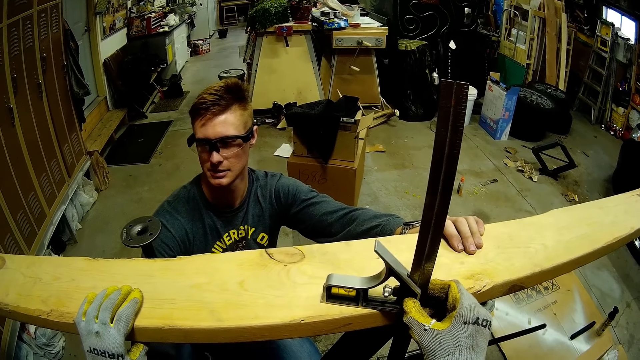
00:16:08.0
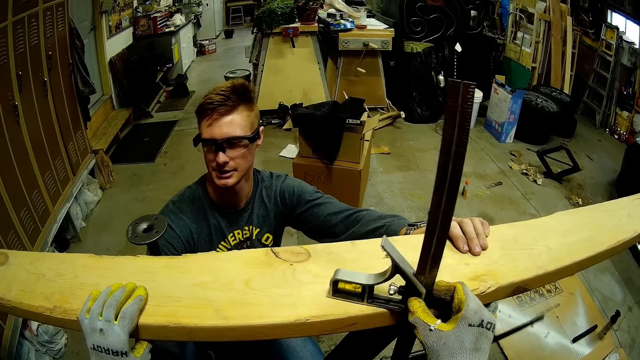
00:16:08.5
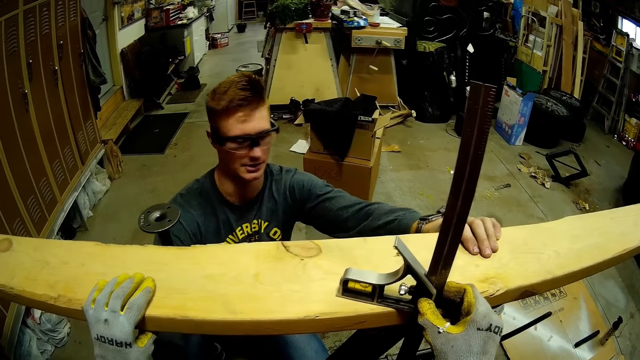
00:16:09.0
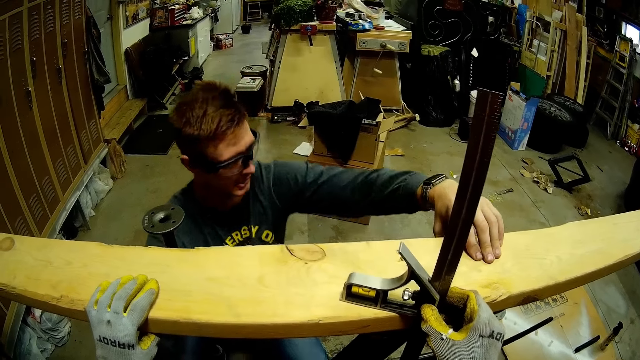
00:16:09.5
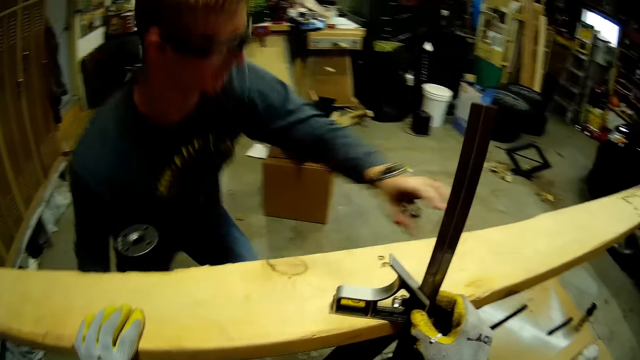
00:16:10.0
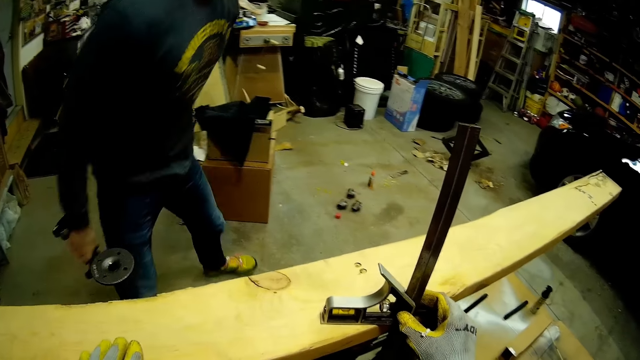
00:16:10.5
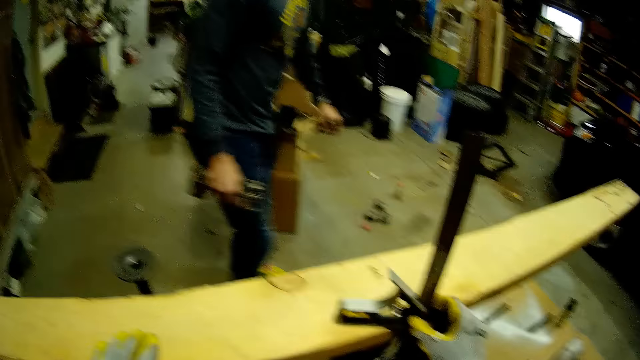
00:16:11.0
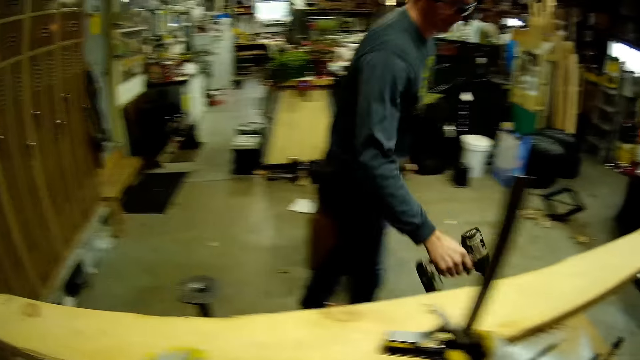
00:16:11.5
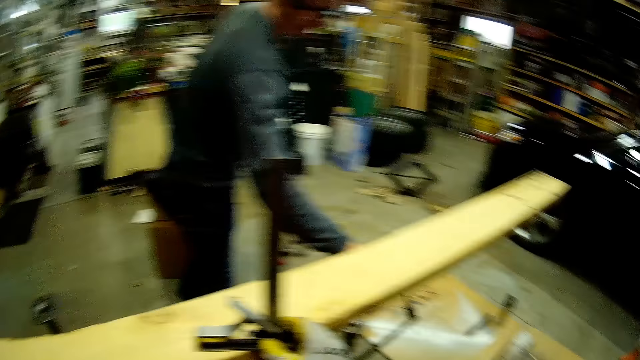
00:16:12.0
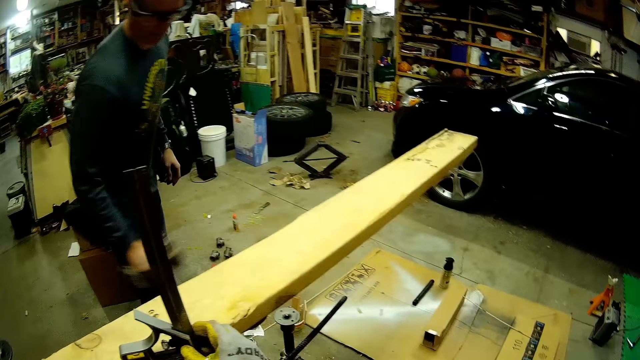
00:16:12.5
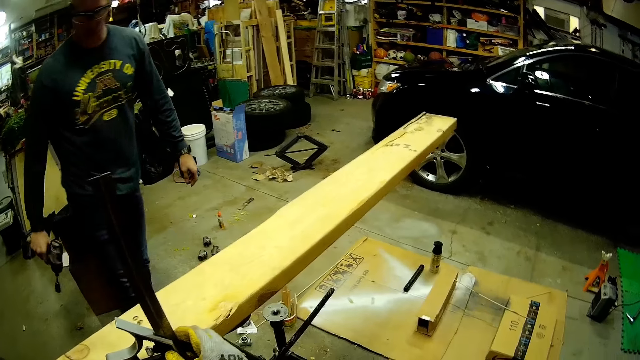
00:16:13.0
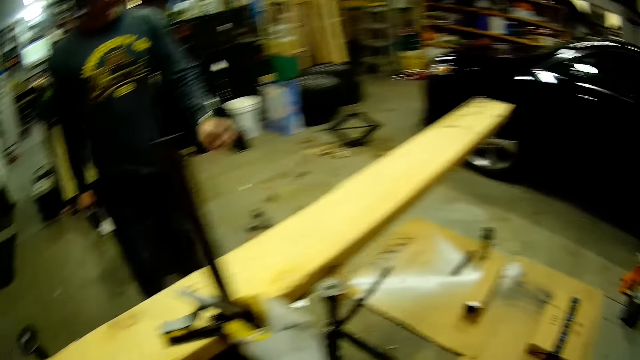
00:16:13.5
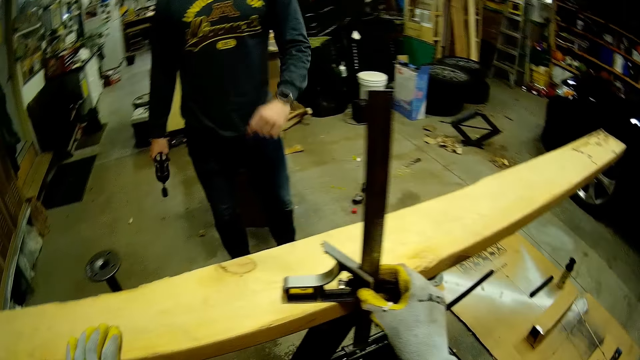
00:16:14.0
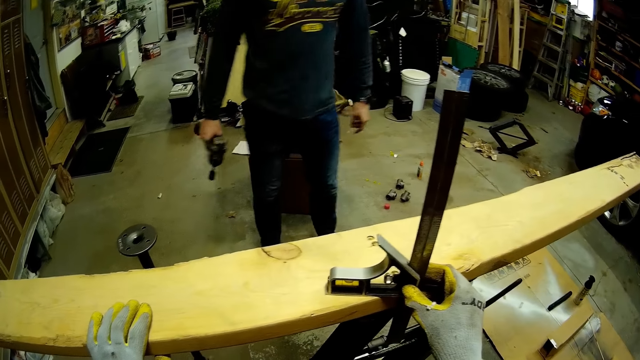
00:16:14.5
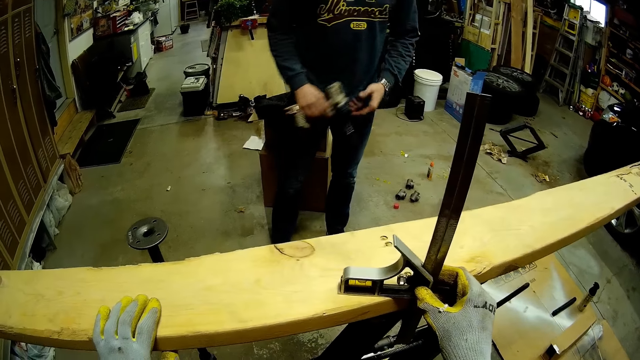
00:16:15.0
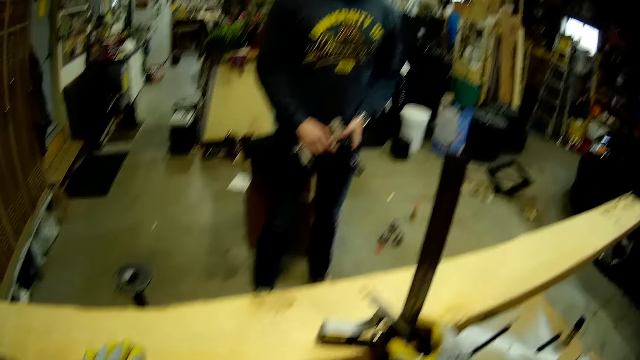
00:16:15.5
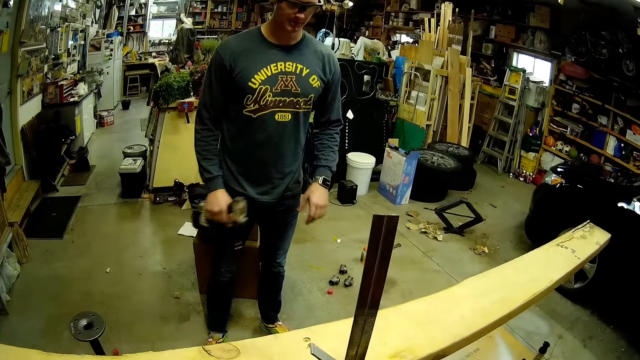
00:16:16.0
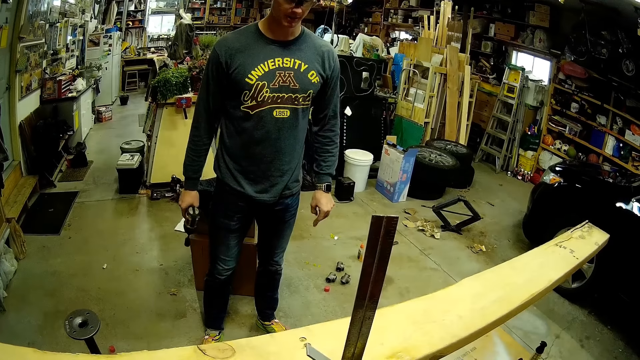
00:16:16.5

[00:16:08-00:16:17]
A man stands up from the floor. He stops tightening. He walks around the workshop. He points at the floor with an impact wrench. He hits the metal scaffold with the bolt tightening machine. He lifts his hand.

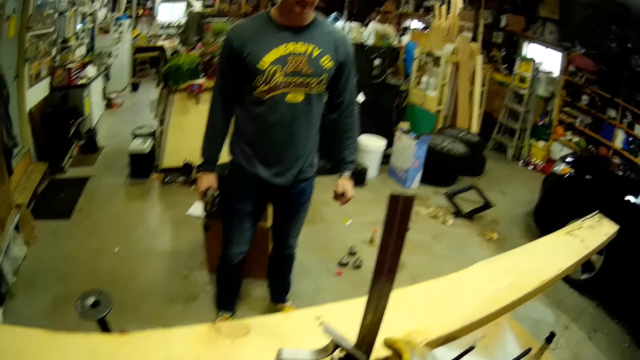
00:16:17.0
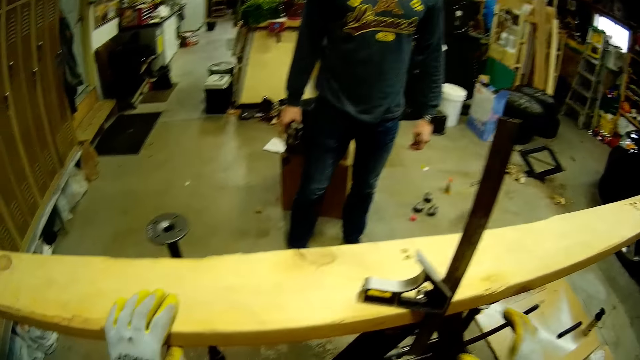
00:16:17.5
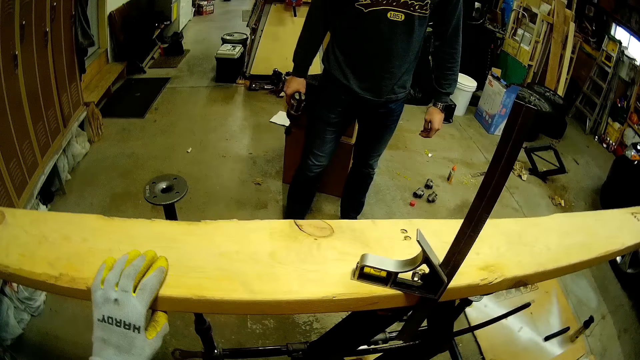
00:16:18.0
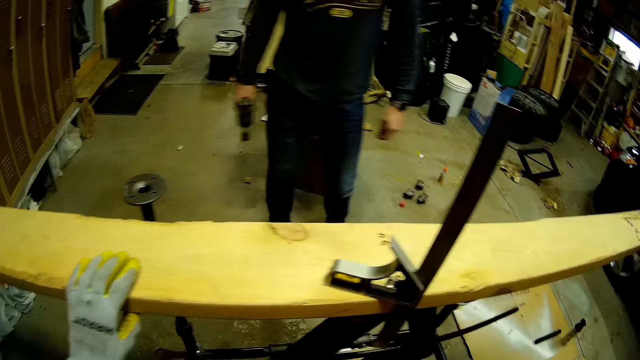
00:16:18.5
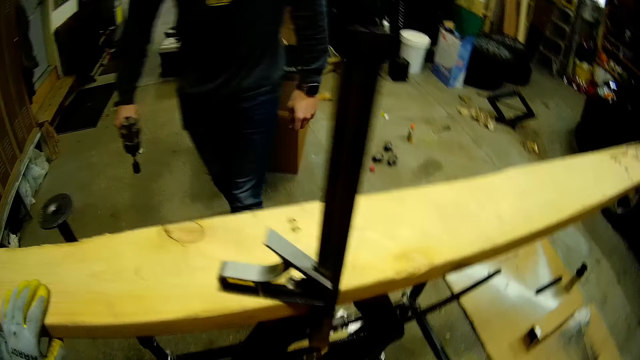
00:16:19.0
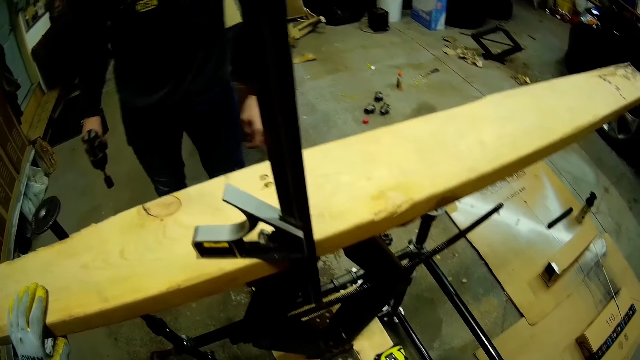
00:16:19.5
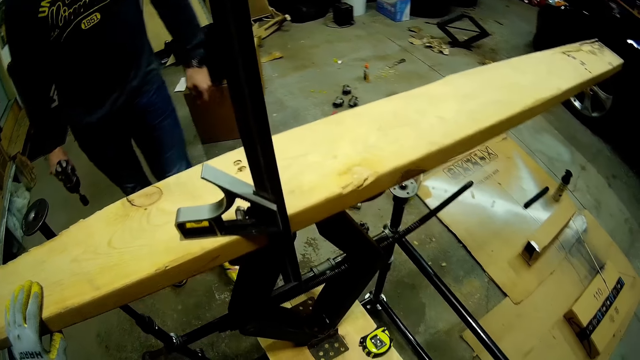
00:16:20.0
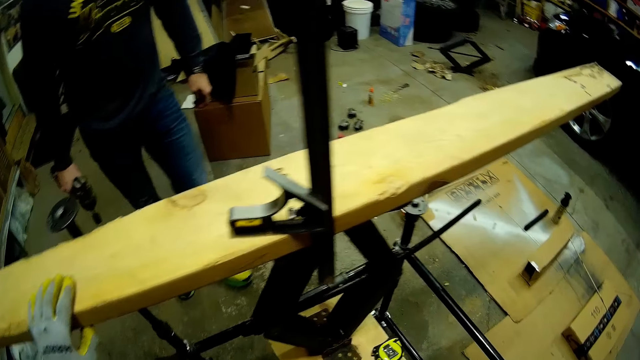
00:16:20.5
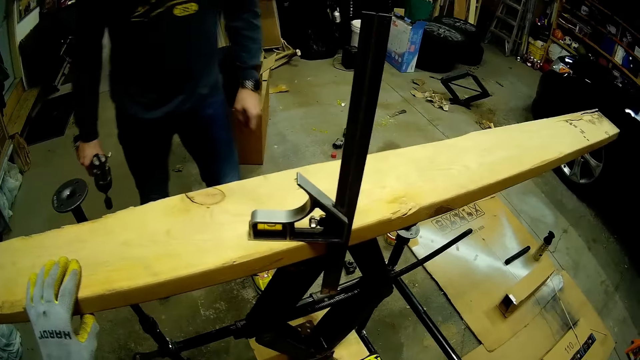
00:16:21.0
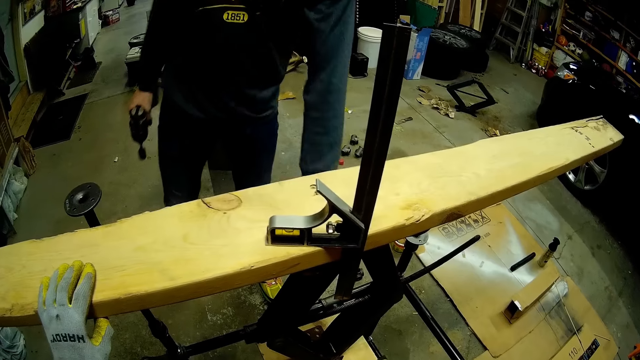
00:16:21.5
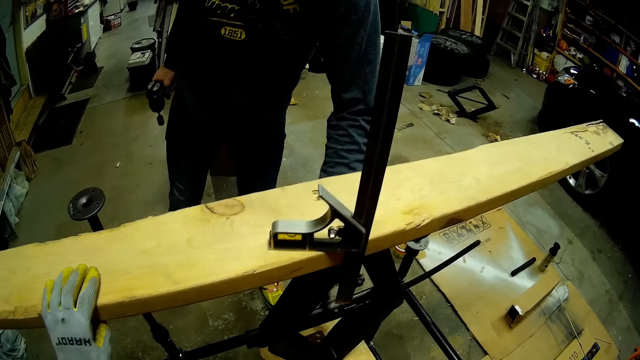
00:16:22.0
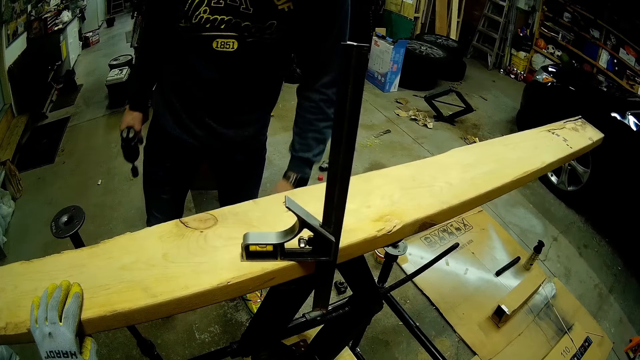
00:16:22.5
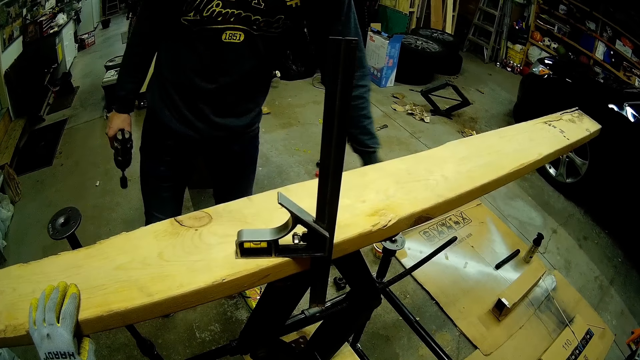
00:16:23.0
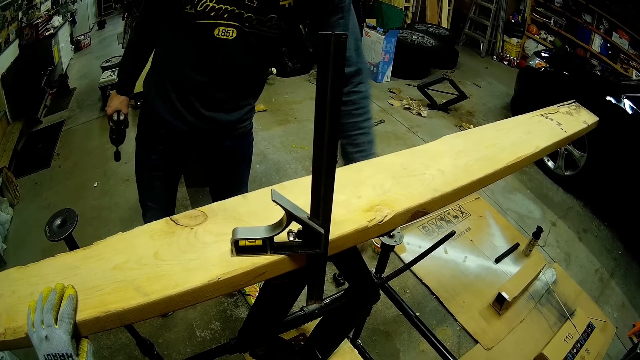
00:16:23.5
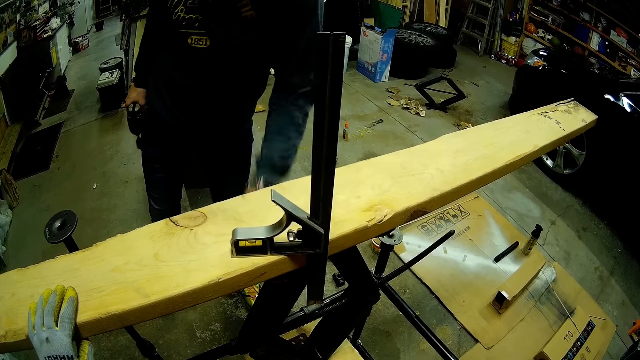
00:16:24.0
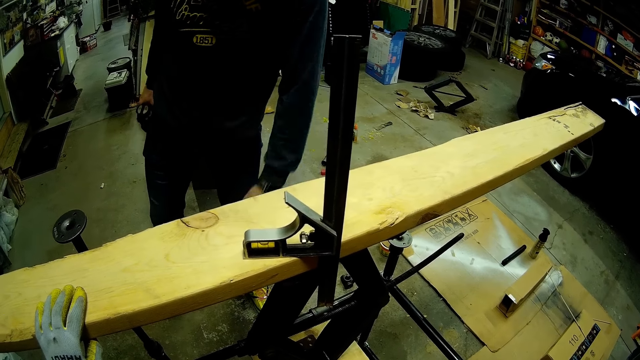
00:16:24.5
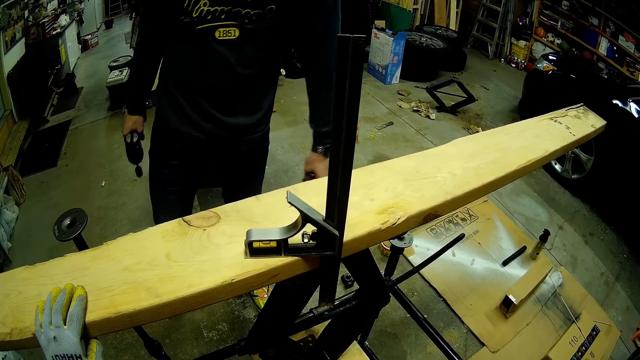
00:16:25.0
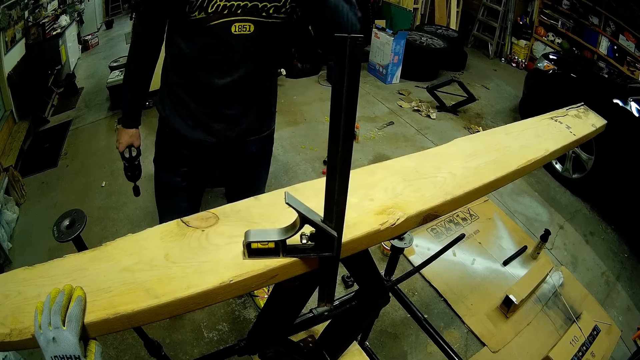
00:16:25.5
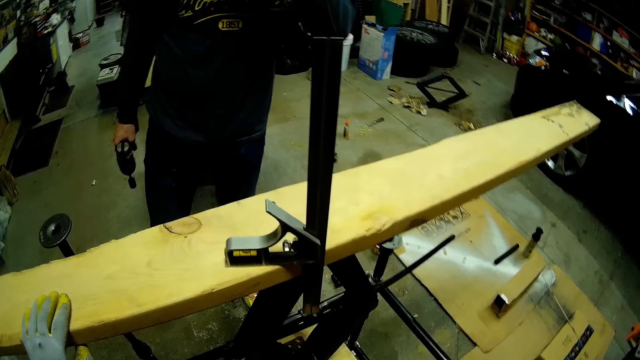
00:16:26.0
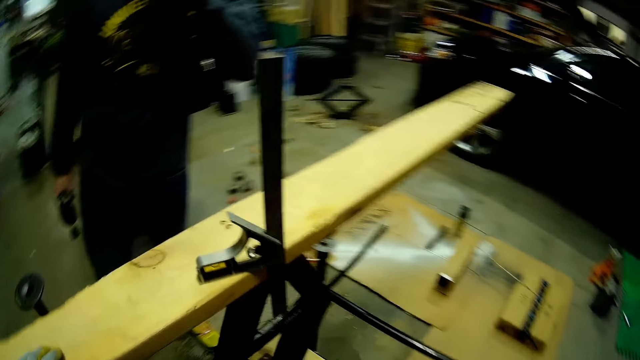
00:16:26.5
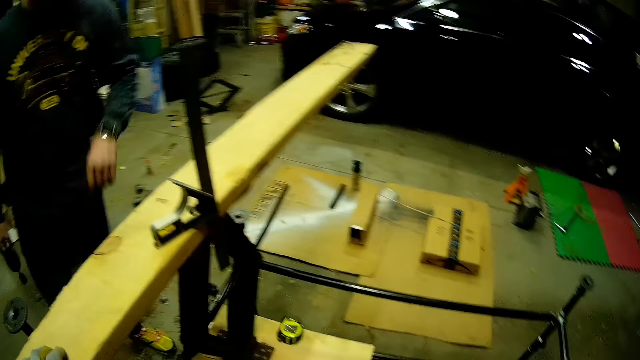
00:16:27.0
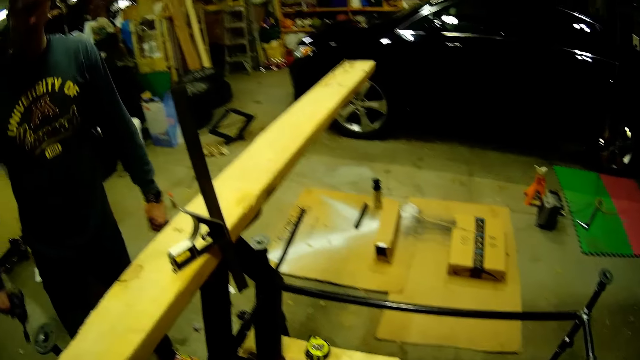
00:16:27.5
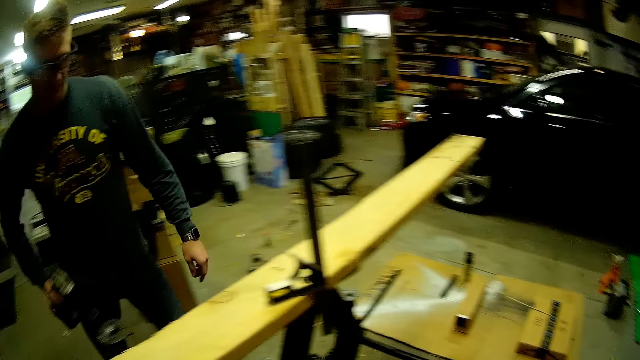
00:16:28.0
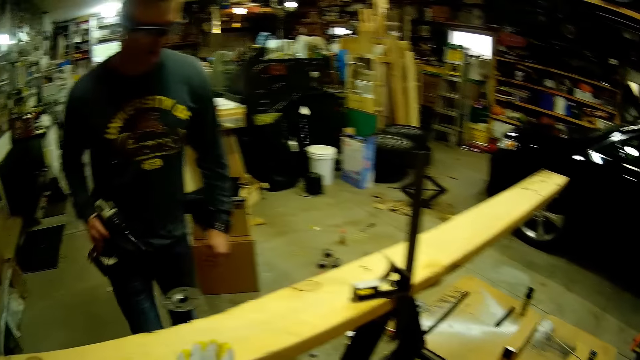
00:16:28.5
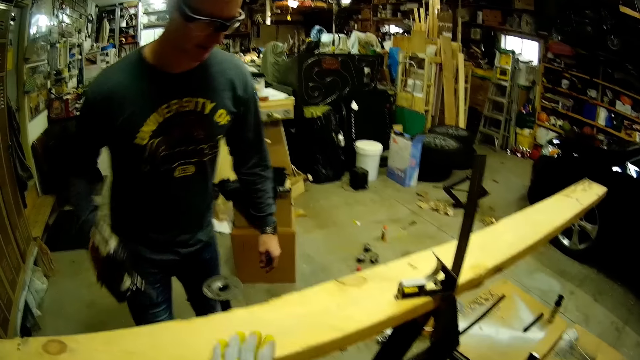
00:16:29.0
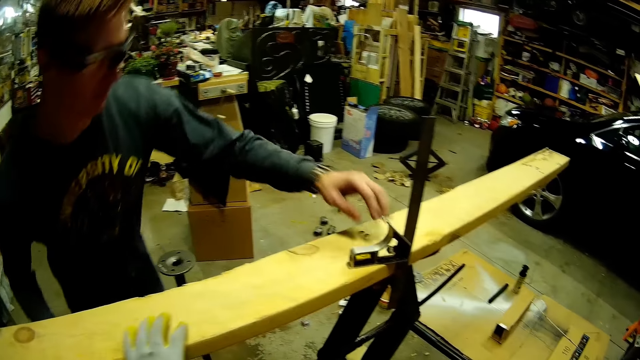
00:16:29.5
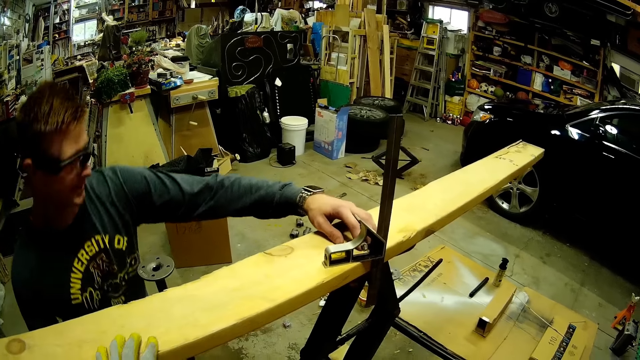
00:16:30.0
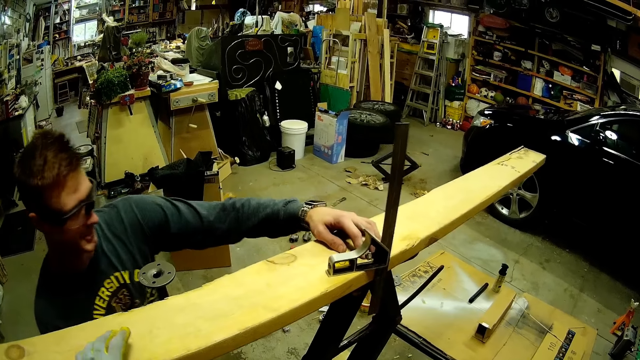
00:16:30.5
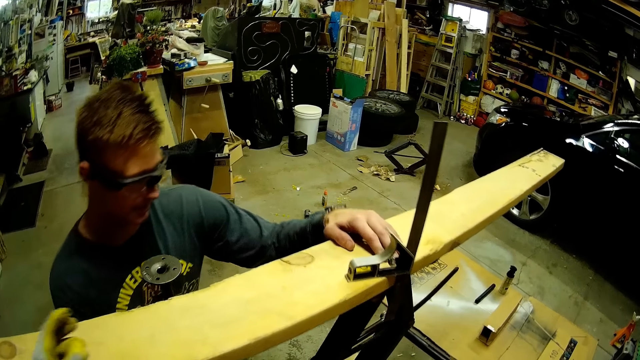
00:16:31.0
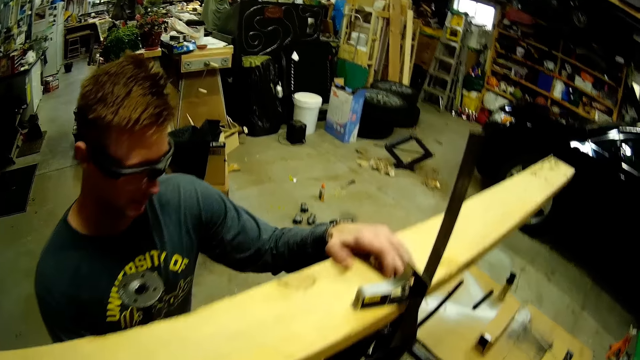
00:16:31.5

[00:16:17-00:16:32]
A man walks around the workshop. He touches the car jack on the metal scaffold with his left hand. He moves his hand. He squats in the workshop. He holds the wood. He places his left hand on the wood plank.
